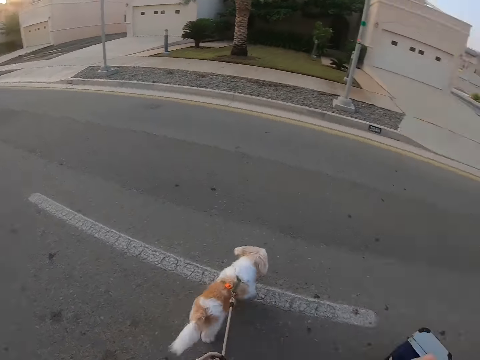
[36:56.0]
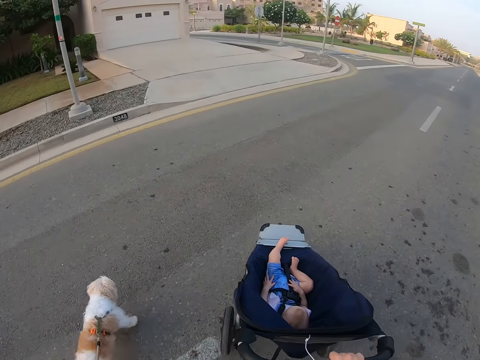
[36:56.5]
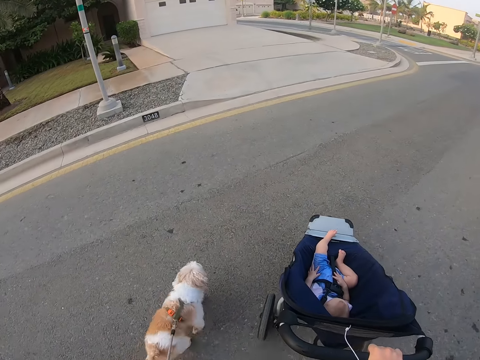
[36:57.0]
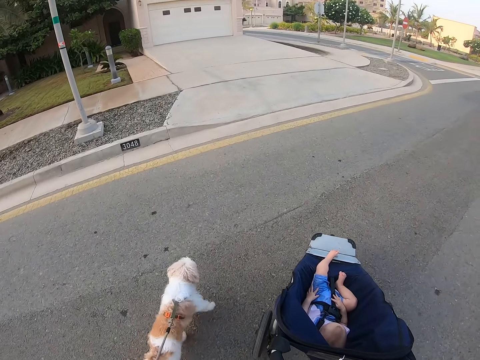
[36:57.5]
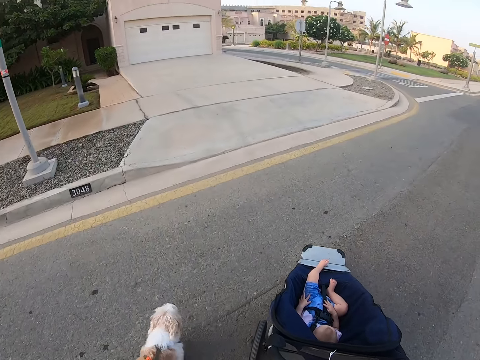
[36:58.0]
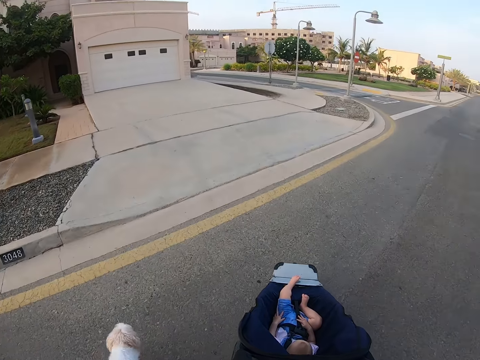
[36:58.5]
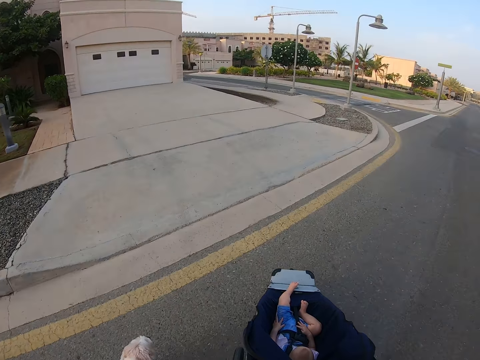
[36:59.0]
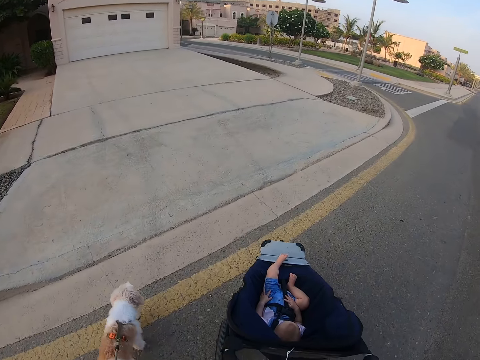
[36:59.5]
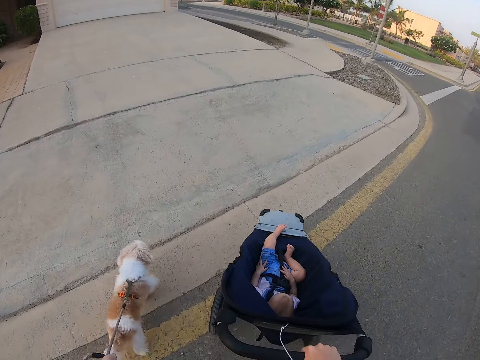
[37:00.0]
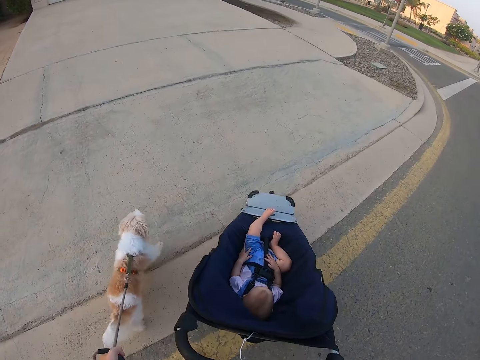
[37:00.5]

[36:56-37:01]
The camera wearer looks around.

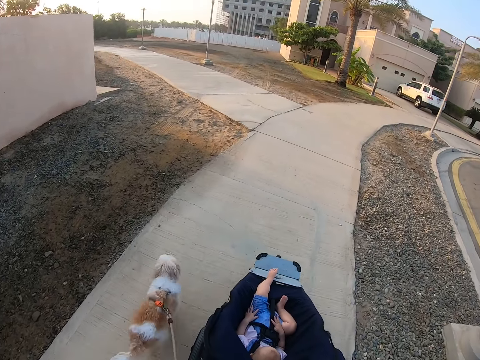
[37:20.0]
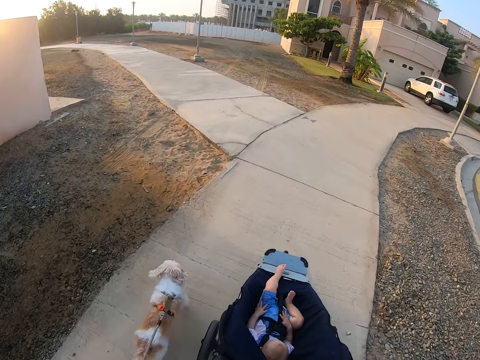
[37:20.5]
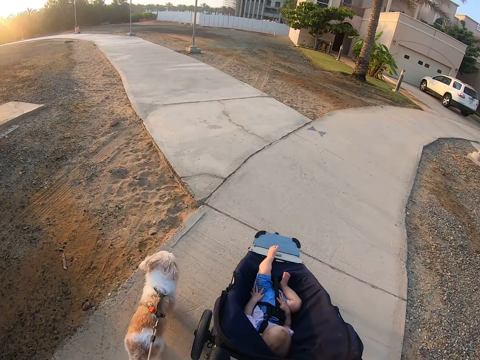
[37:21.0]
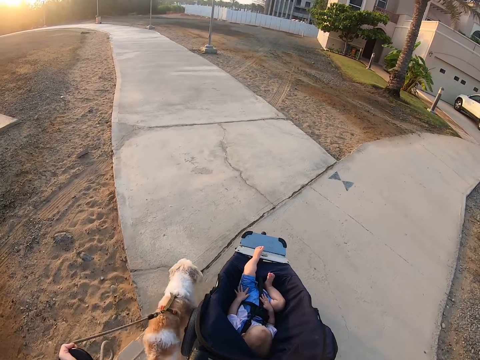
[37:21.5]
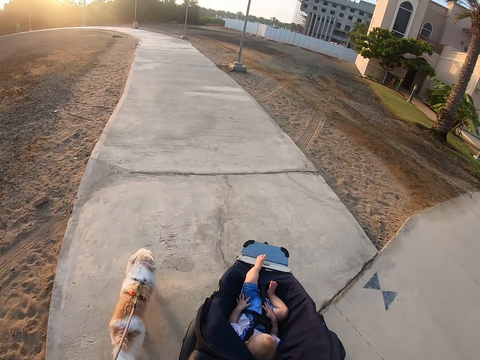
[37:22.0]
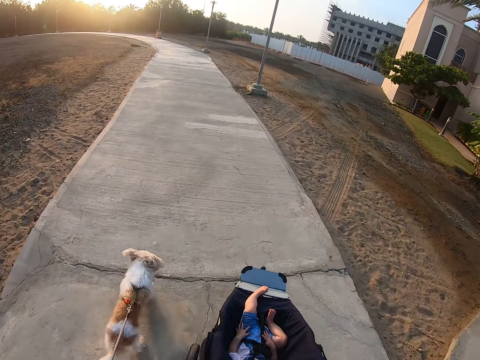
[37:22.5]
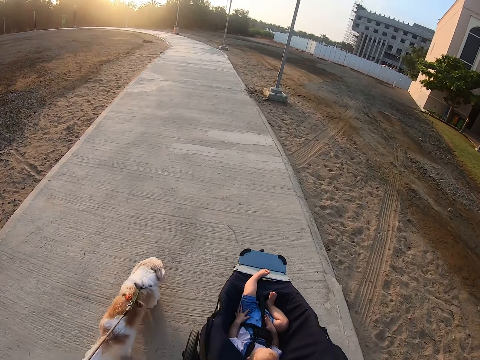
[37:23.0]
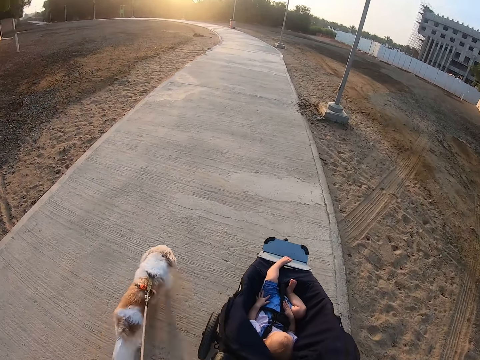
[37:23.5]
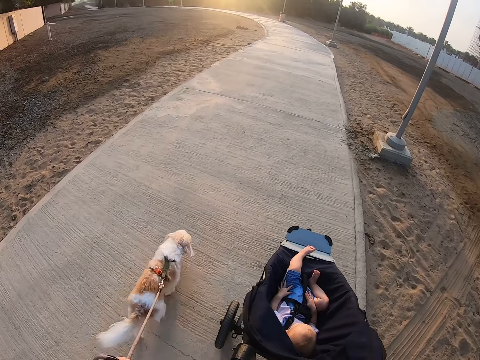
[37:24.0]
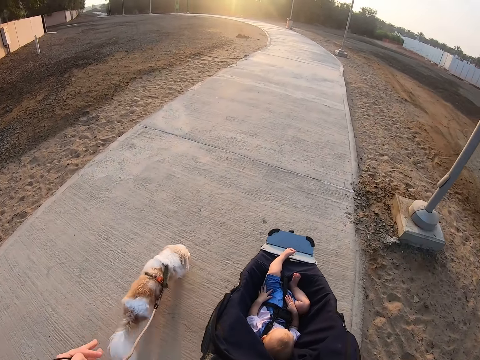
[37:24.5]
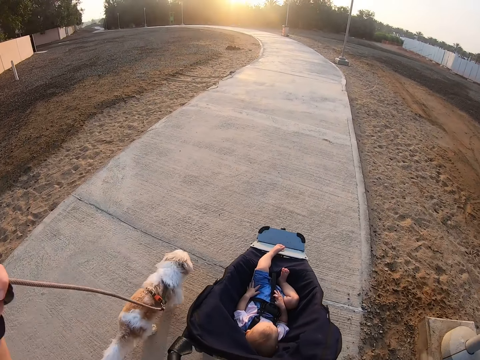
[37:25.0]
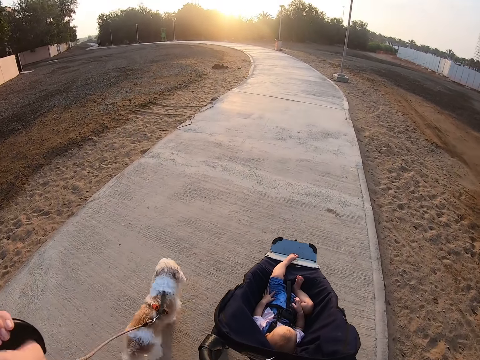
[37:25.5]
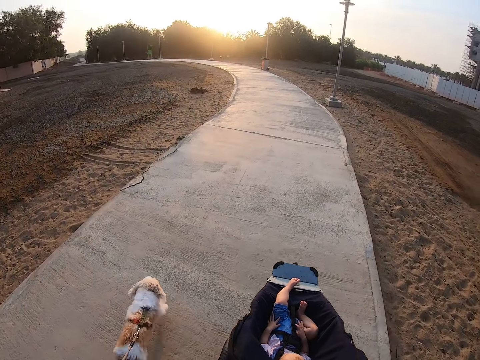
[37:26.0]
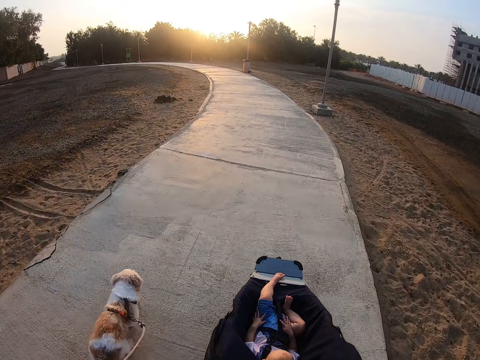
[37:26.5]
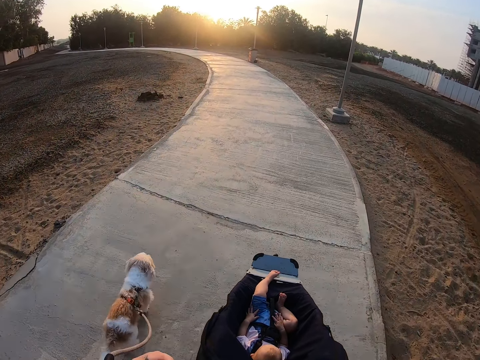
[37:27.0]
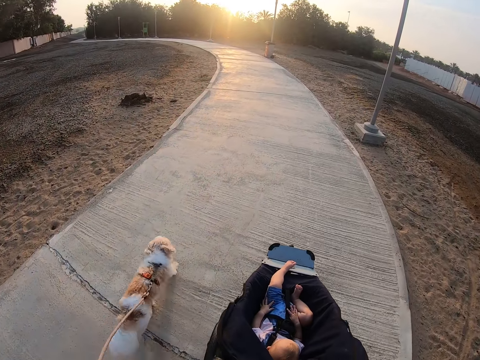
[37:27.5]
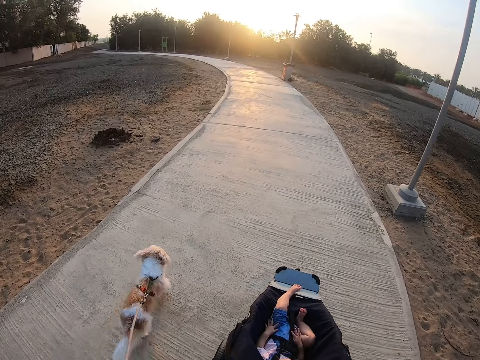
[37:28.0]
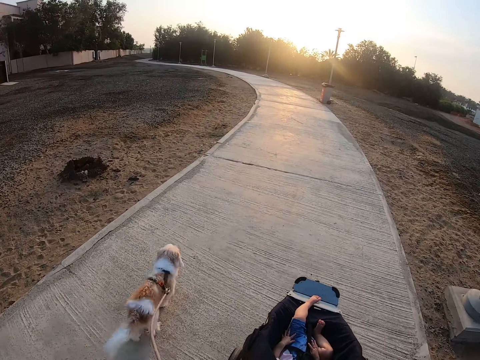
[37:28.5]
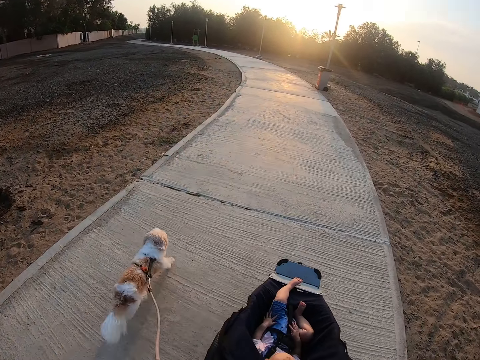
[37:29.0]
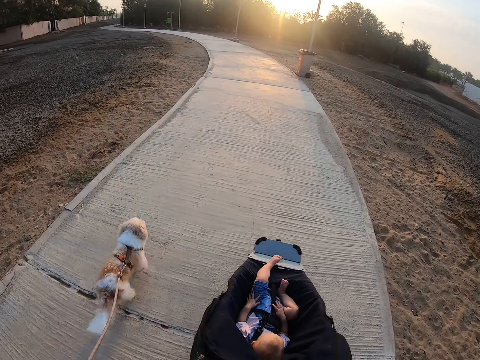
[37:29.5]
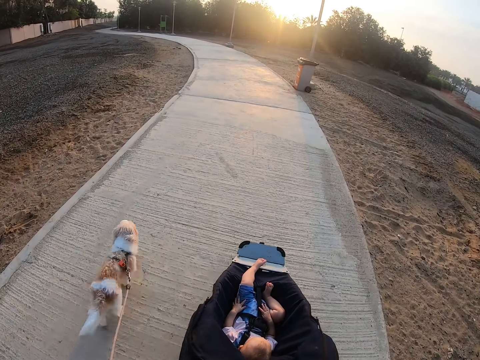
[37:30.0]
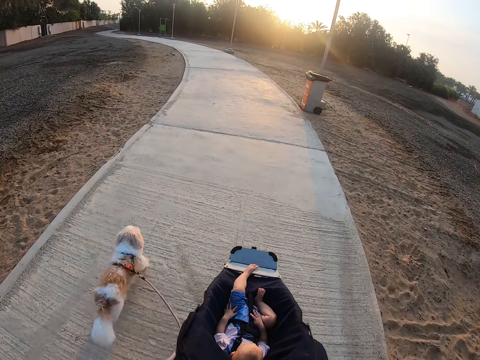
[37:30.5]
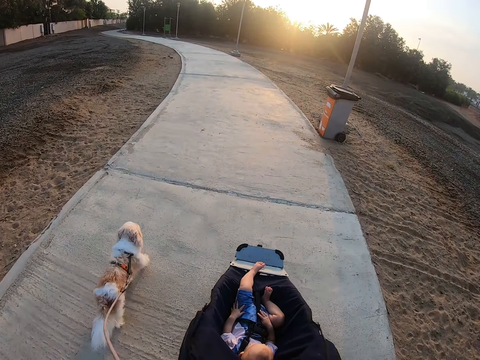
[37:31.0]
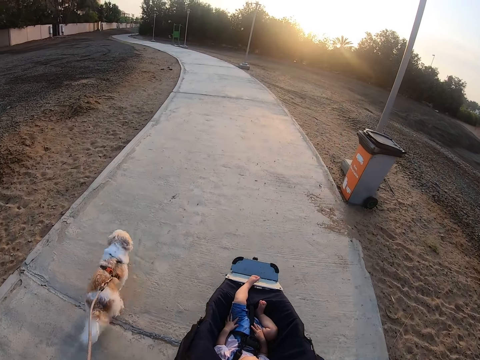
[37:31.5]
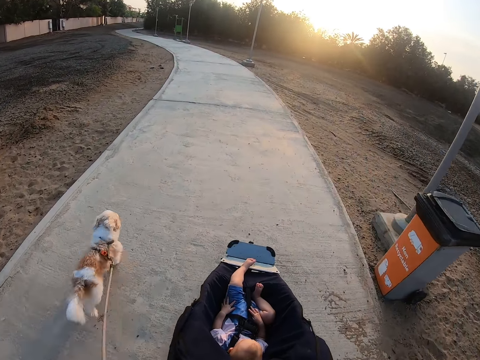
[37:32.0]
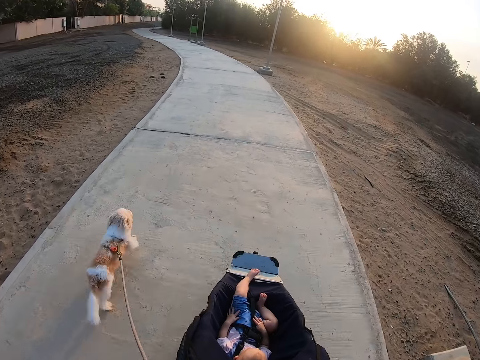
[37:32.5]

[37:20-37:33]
The camera wearer lifts the leash. They lift the leash again.

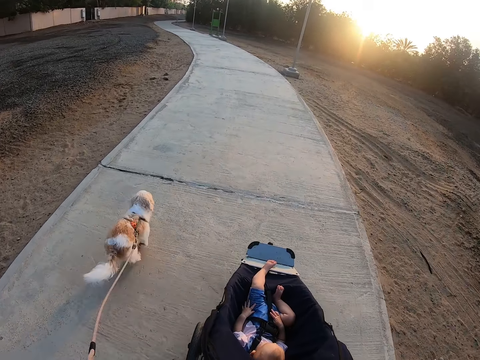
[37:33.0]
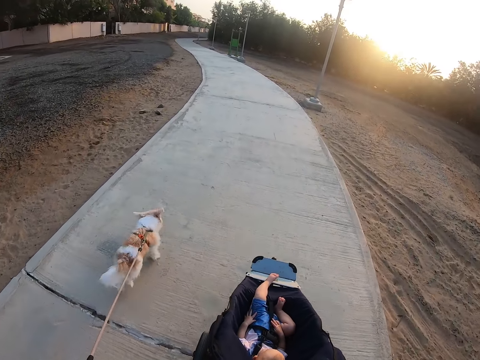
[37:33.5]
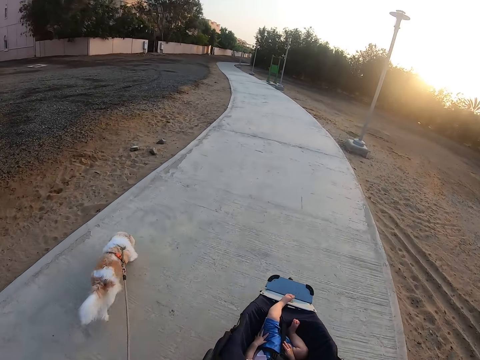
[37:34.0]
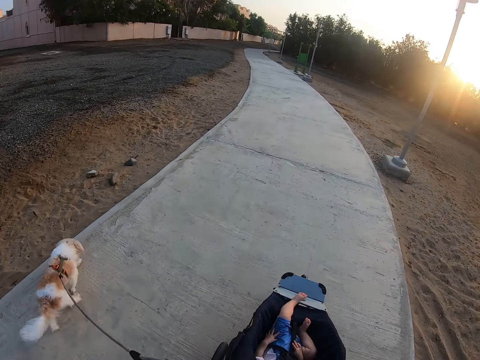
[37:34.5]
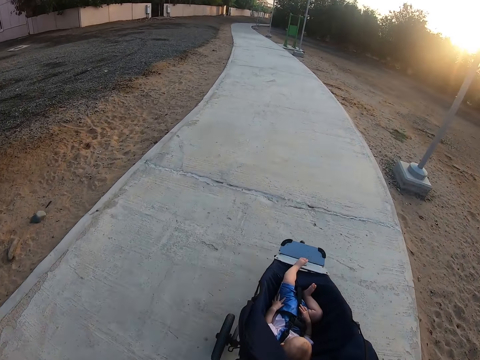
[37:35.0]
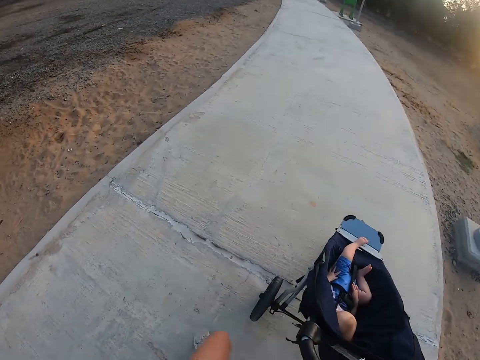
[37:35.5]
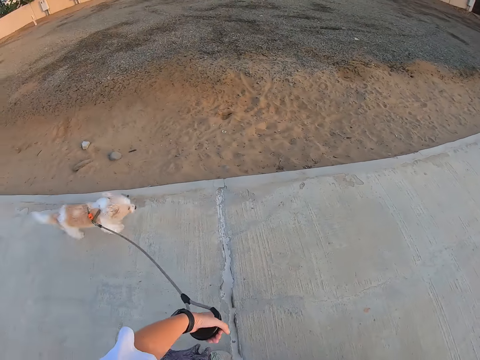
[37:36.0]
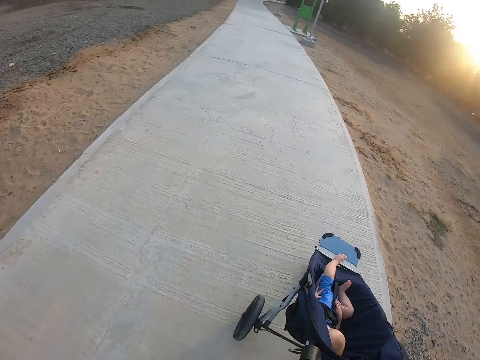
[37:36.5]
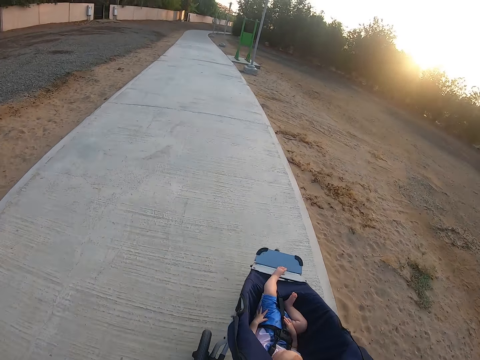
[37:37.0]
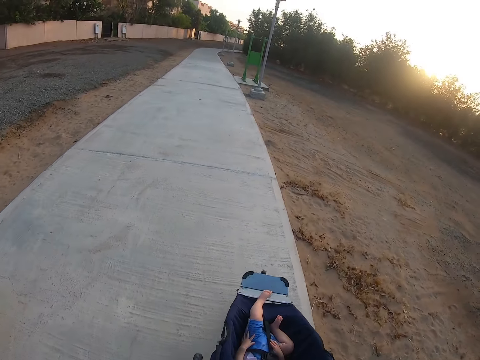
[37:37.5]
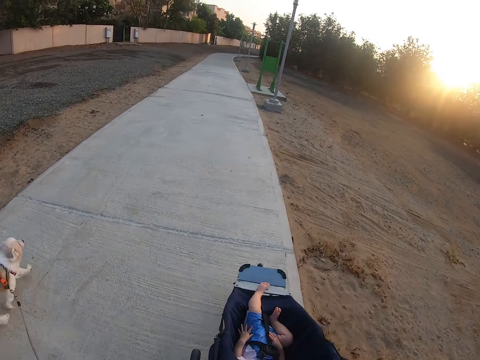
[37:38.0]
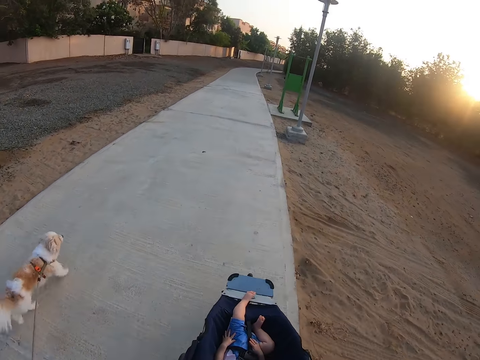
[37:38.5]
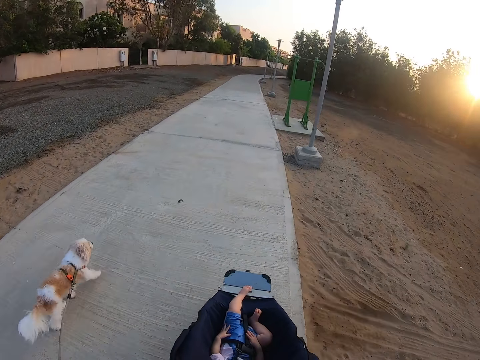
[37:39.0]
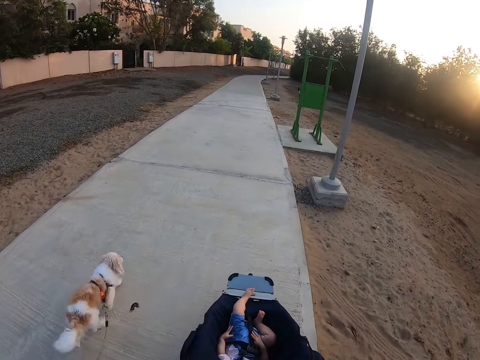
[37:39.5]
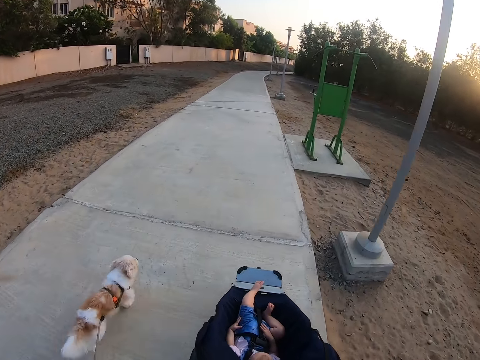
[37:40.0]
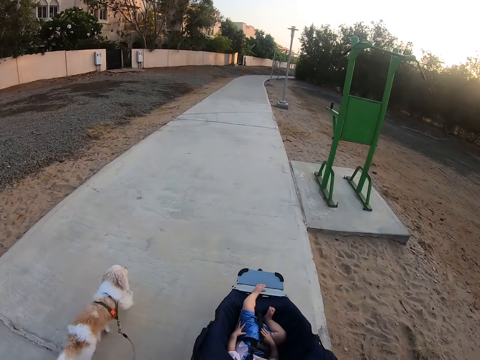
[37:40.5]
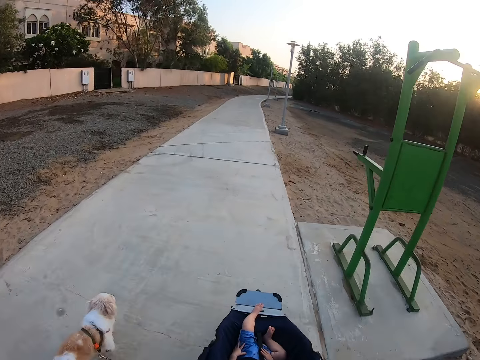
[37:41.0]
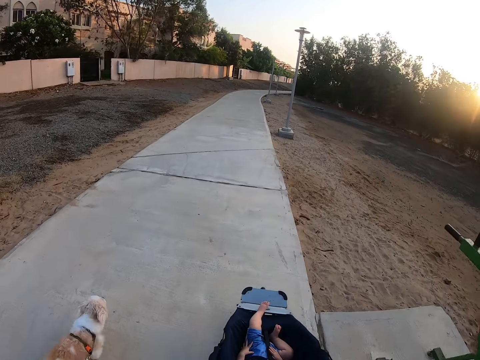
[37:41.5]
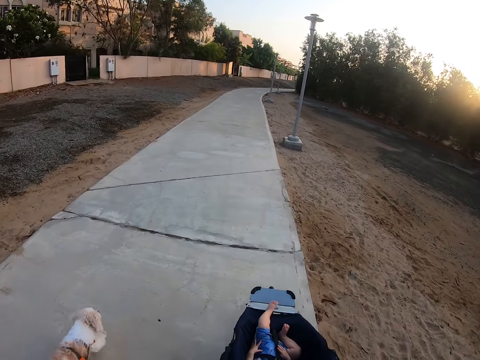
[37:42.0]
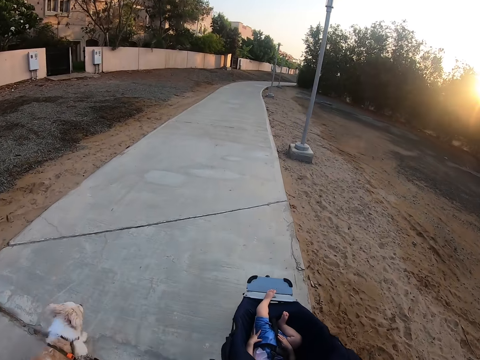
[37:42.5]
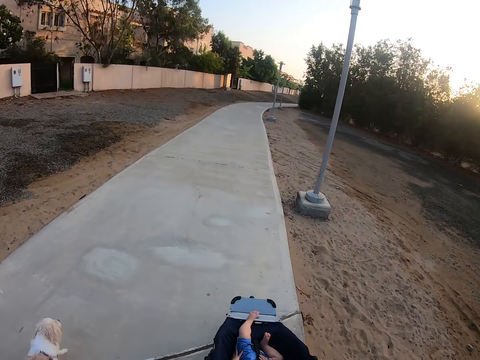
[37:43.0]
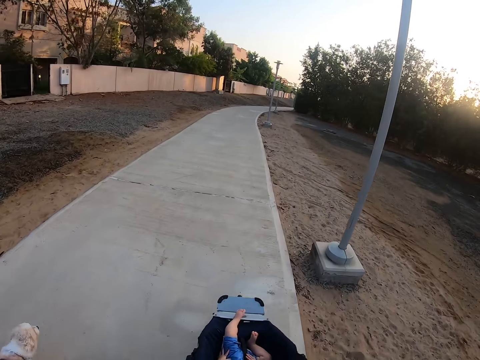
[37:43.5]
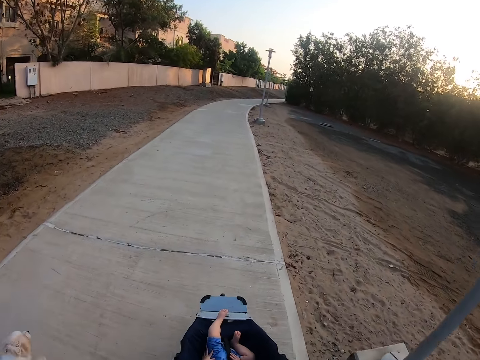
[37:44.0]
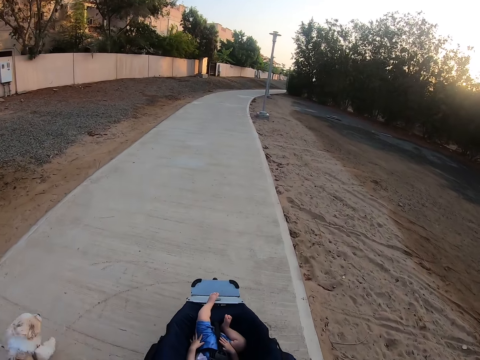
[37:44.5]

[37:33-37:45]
The camera wearer pulls the leash.
